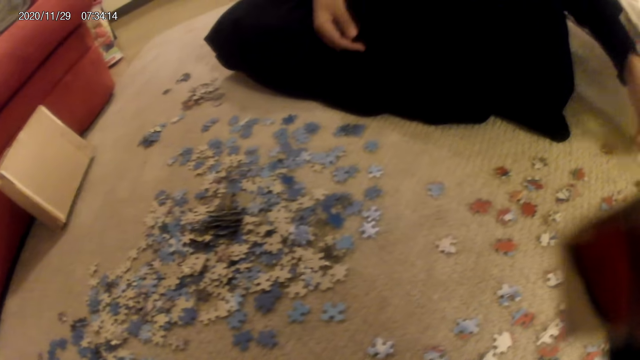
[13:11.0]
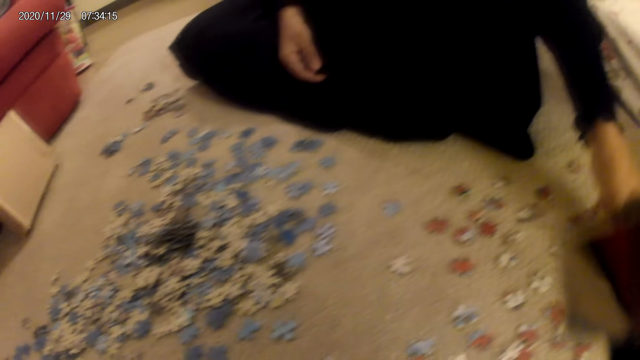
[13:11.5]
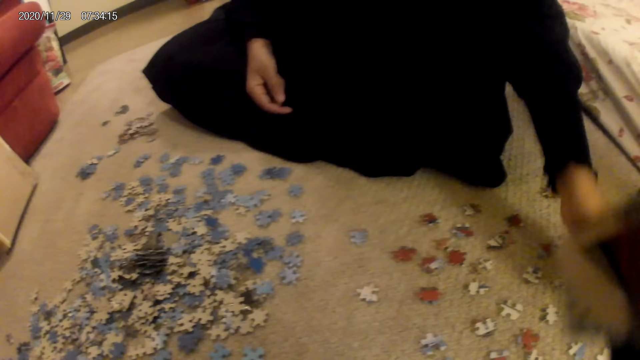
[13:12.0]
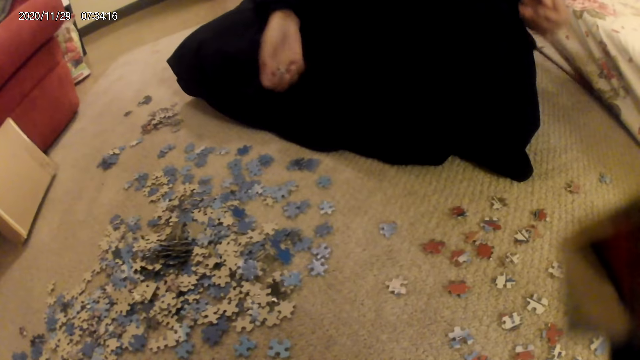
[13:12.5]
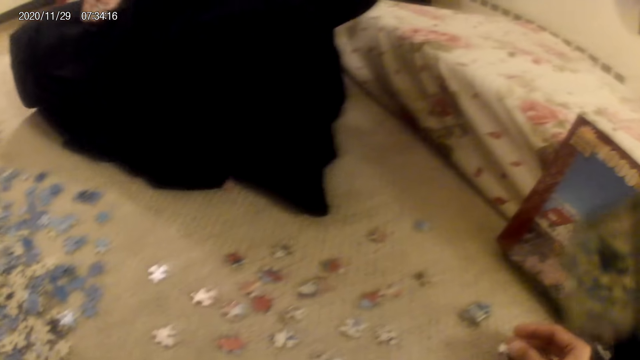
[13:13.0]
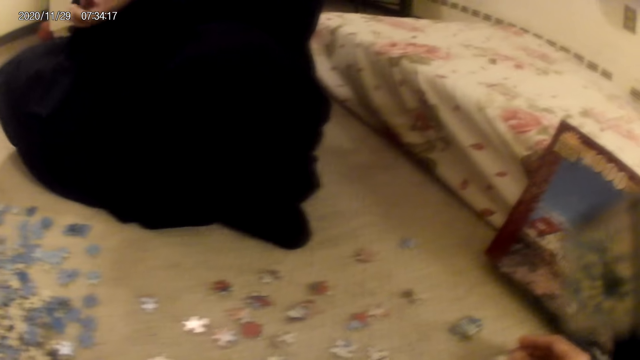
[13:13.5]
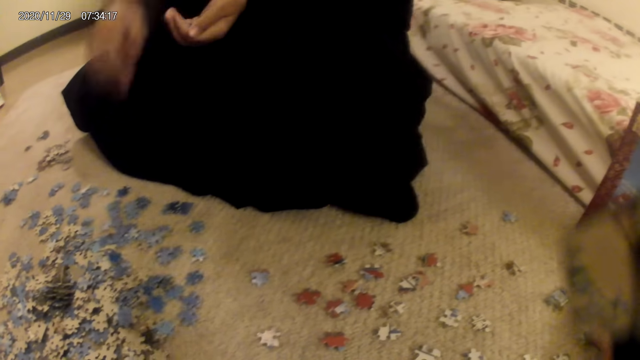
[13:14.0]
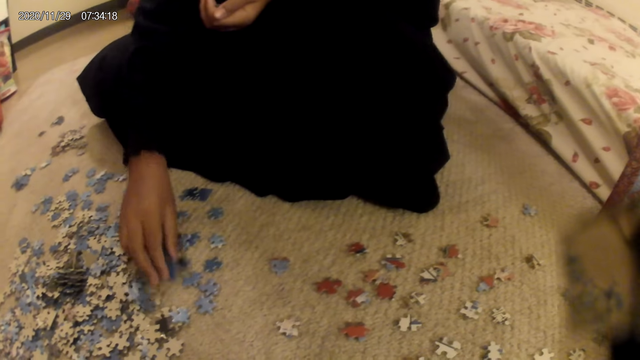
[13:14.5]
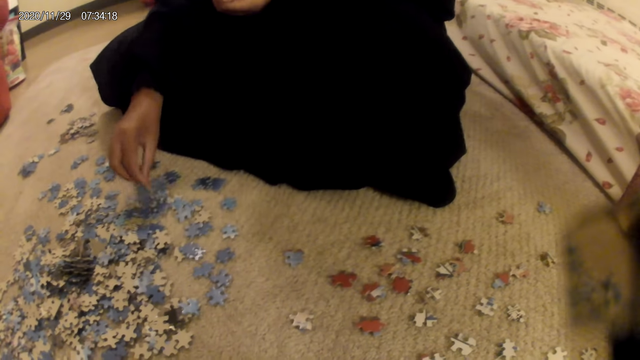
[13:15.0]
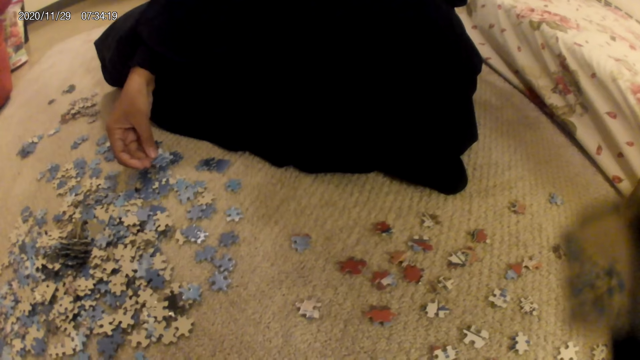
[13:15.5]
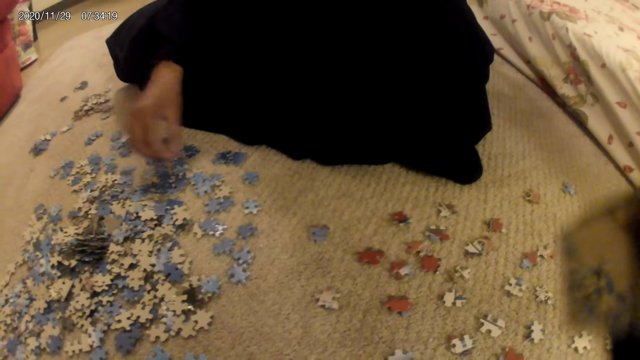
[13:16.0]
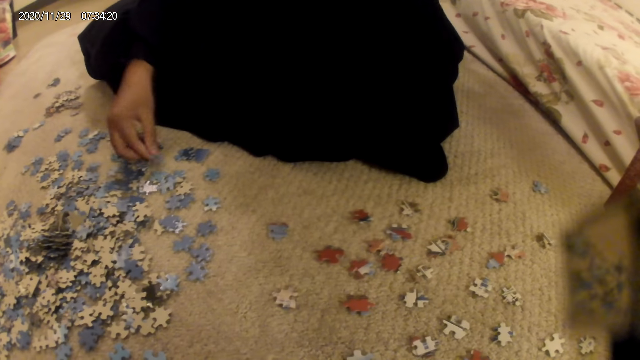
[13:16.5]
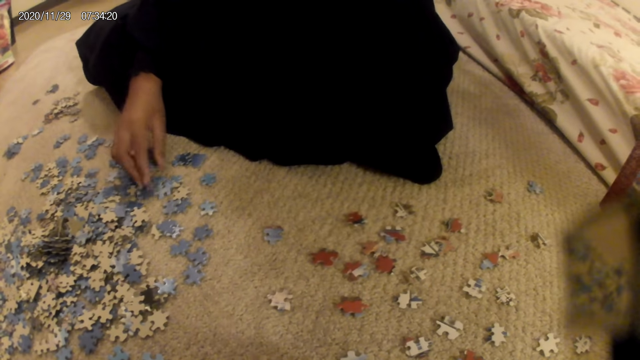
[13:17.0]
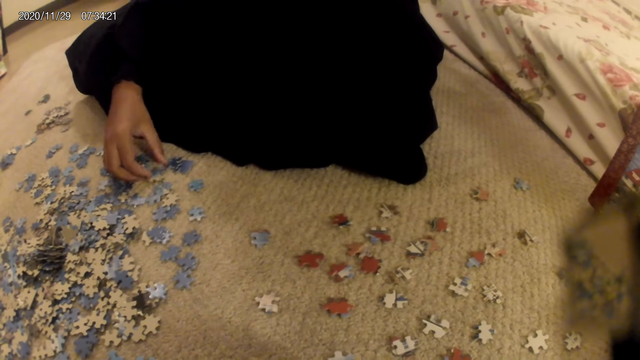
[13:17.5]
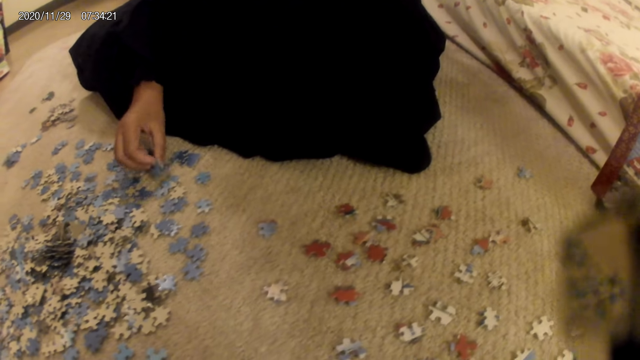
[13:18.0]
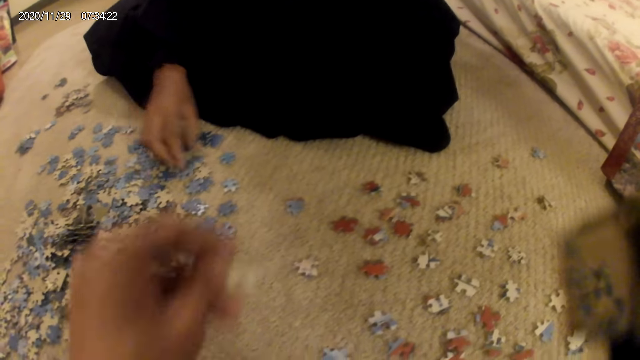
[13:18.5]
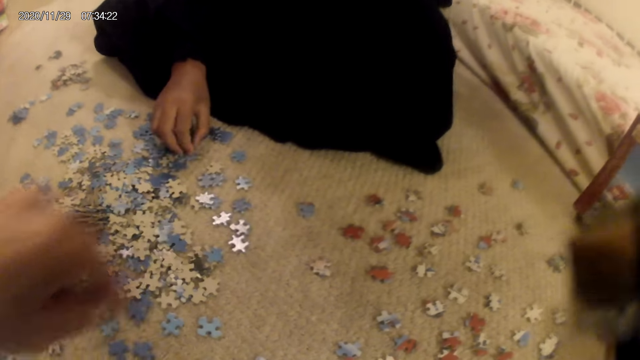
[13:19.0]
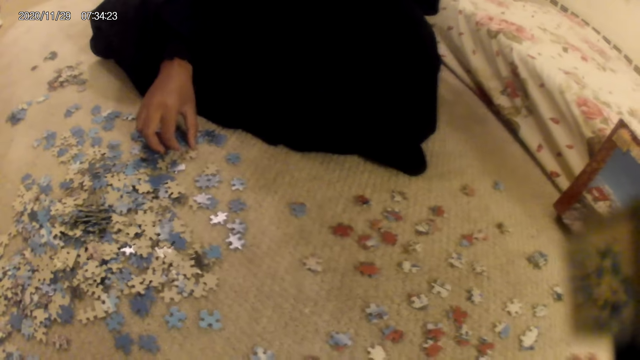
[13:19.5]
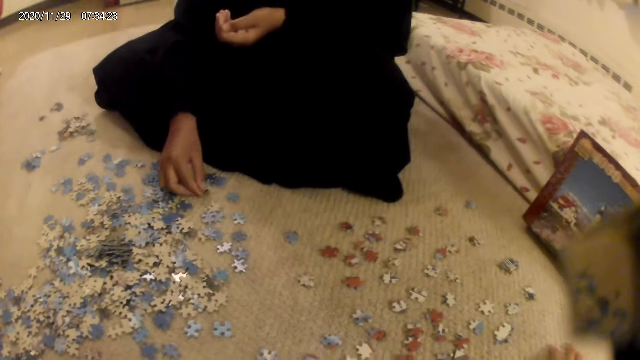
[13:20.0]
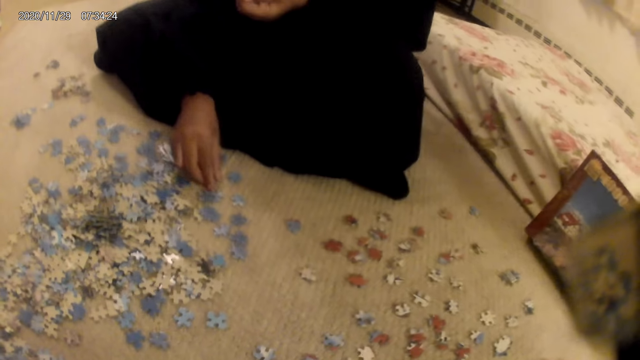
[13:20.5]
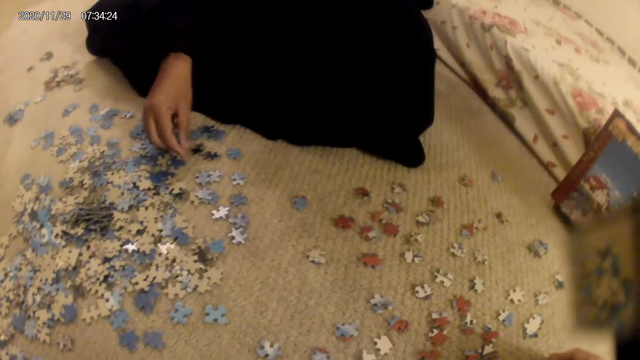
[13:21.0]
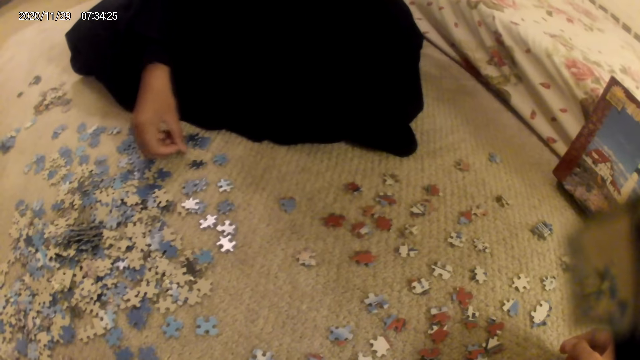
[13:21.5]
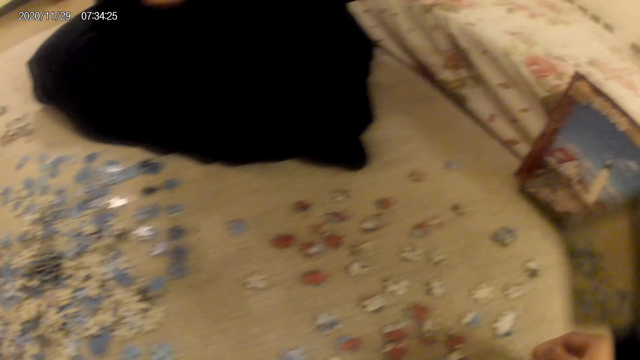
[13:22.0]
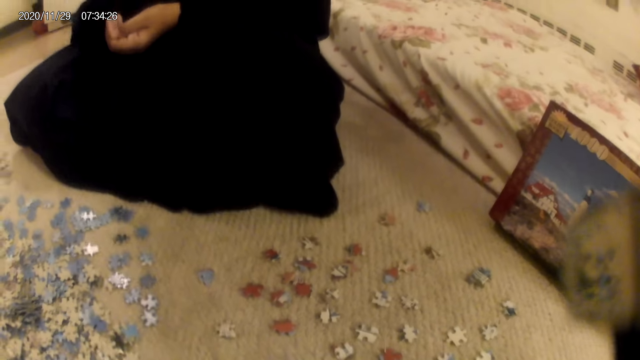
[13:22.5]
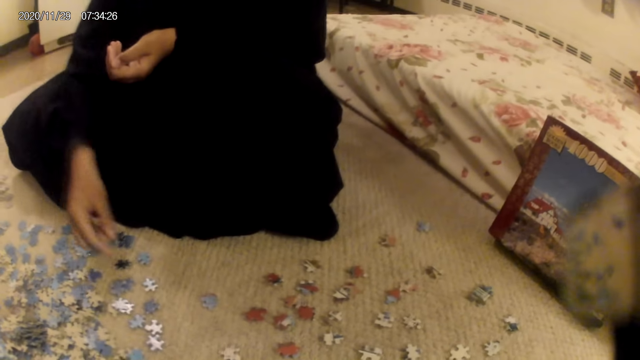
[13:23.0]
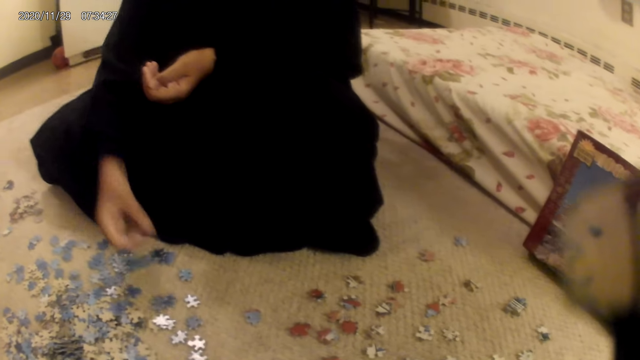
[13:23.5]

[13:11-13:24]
A woman puts down the jigsaw pieces and picks up a card from the table. The camera wearer does something. The woman turns the jigsaw pieces, picks up a card from the floor and sorts the cards on the floor. The camera wearer moves their hands. The woman sorts the card on the floor and picks up a card or the jigsaw pieces from the floor.

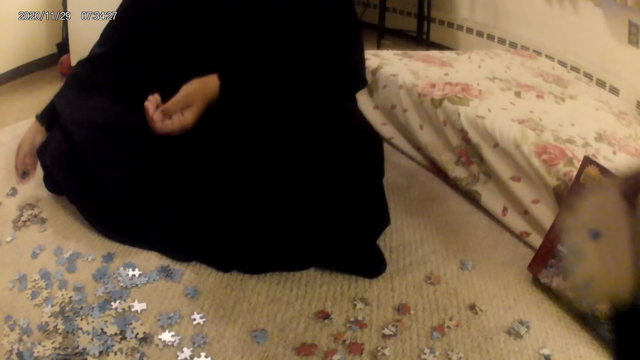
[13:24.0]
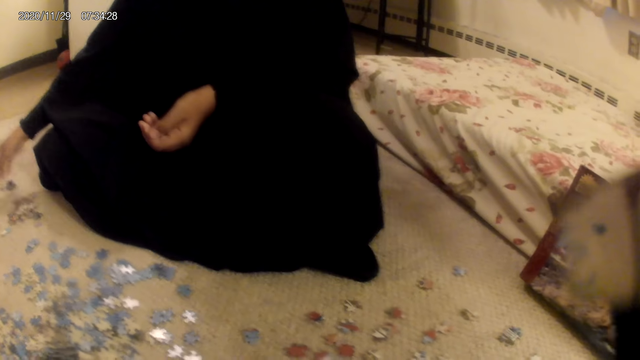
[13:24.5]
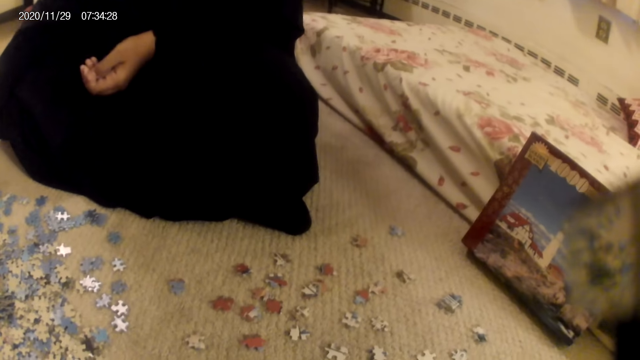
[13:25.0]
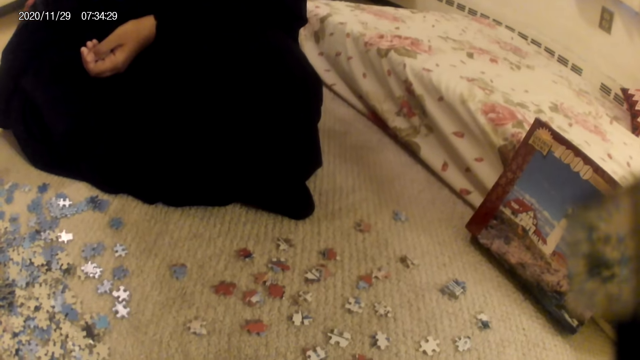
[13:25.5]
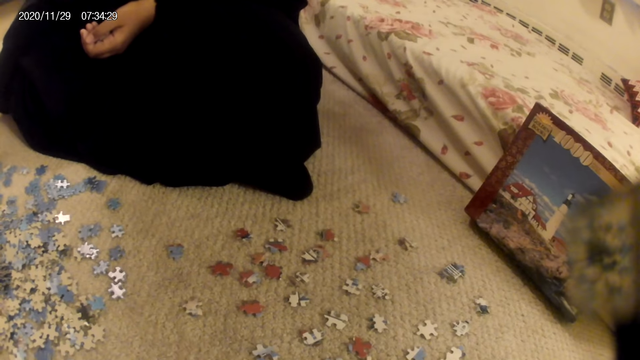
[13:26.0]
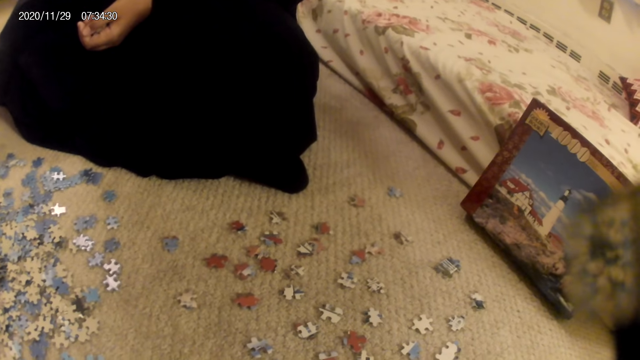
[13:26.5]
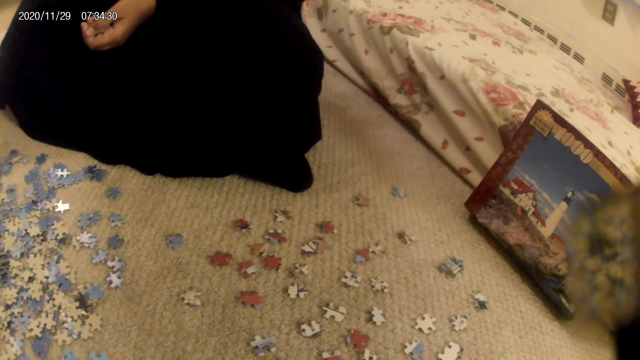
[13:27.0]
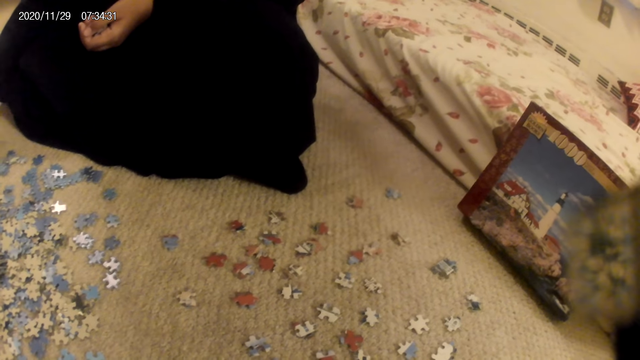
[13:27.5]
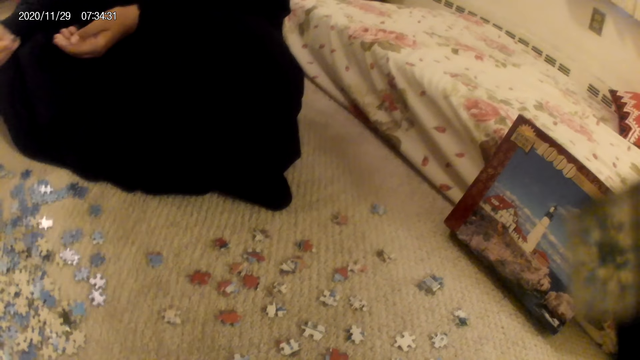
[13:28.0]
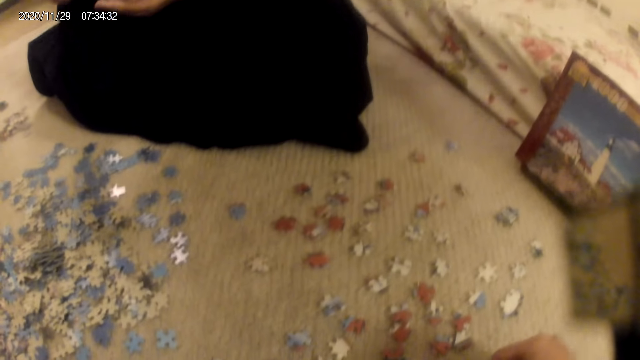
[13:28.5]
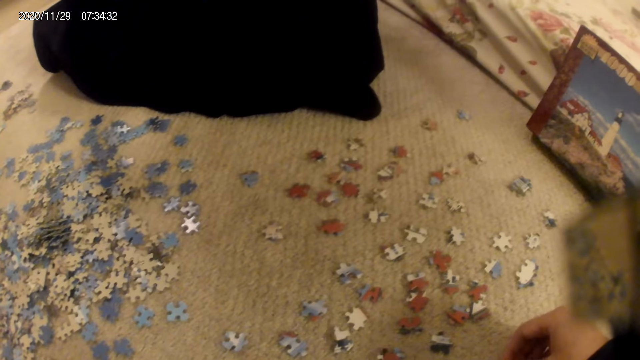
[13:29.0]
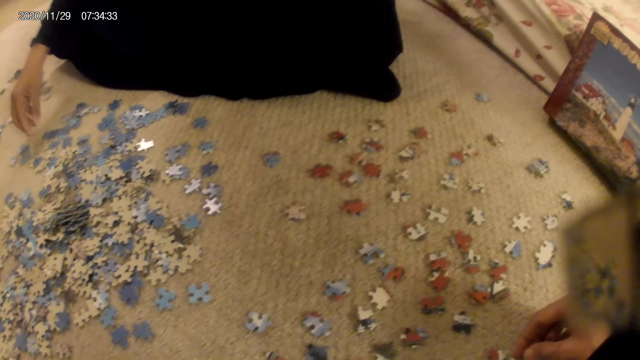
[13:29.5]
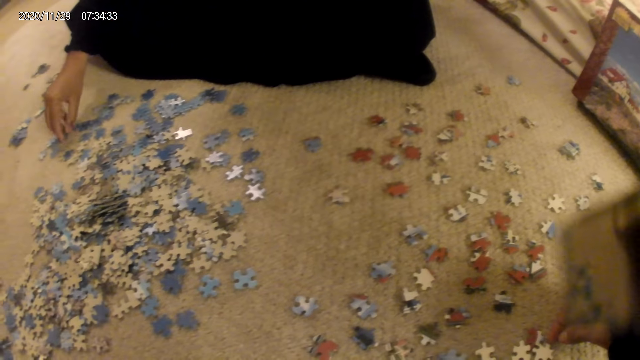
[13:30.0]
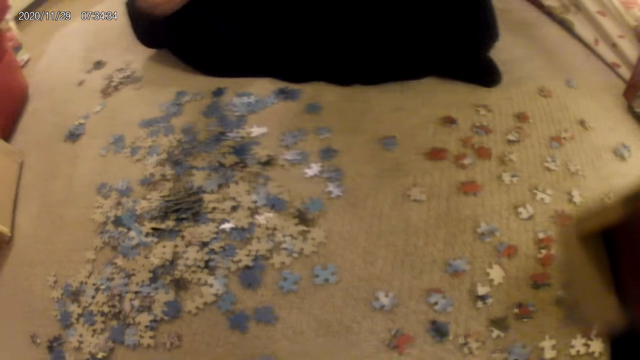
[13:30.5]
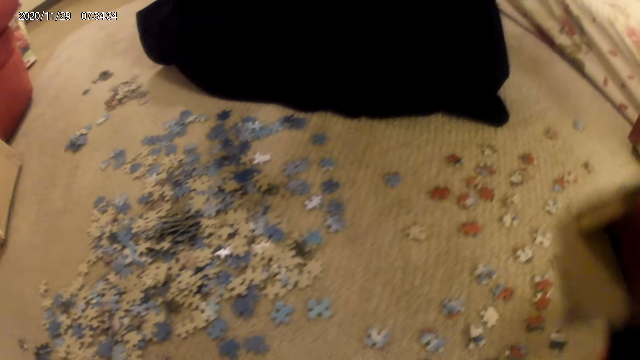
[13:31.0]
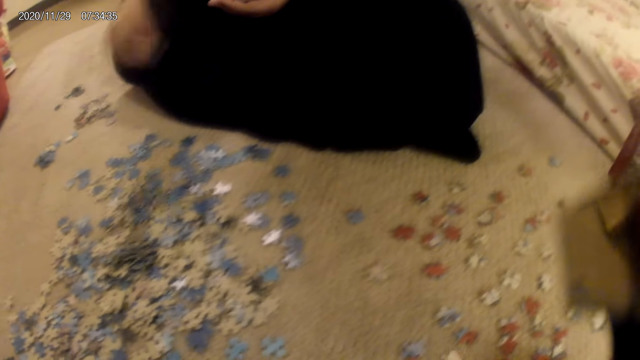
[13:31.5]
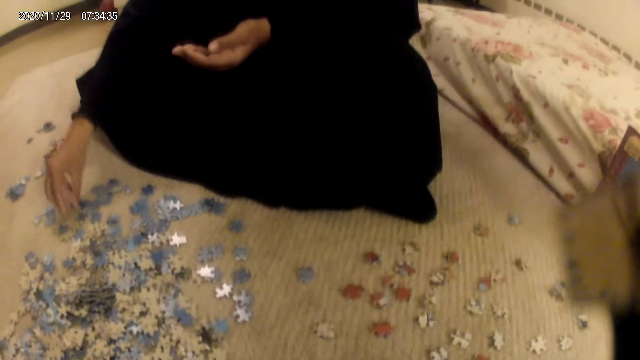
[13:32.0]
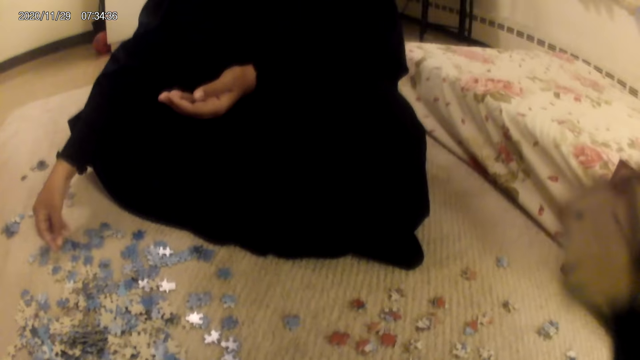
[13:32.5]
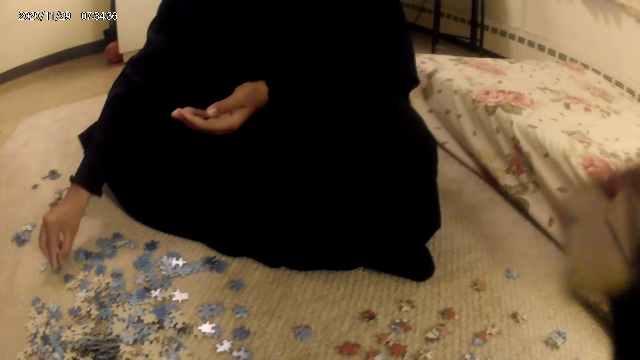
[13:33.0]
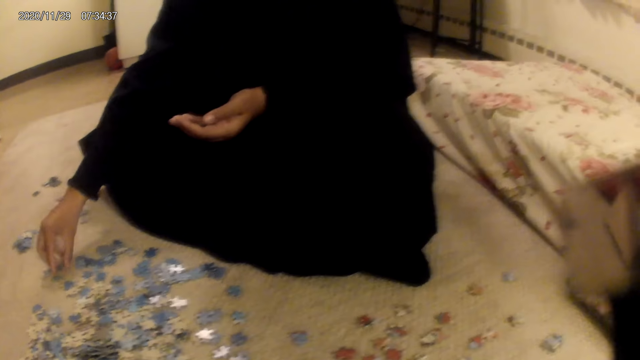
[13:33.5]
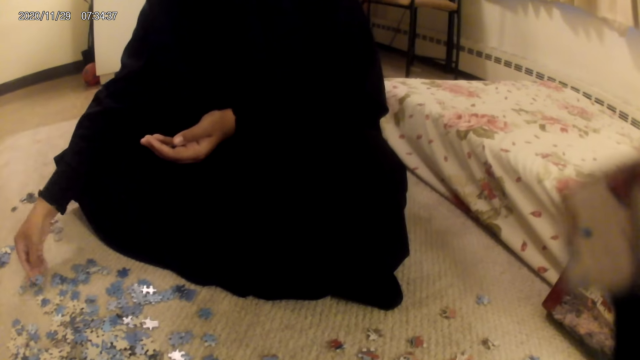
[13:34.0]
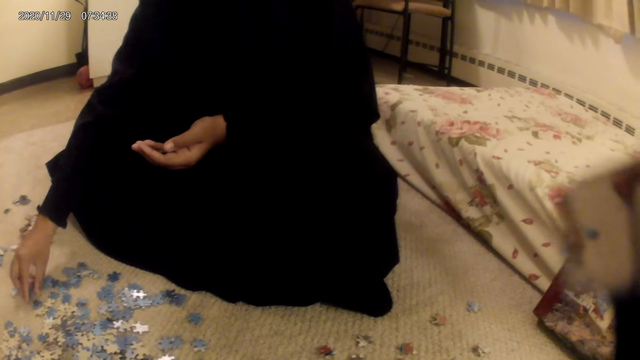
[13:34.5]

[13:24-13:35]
A woman moves a card on the floor and puts down the jigsaw pieces. The camera wearer looks around. The woman does something, picks up a card or the jigsaw pieces from the floor and sorts the cards on the floor.
